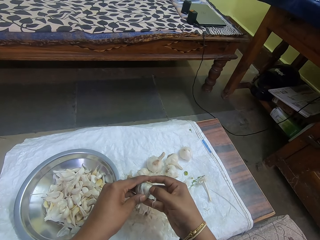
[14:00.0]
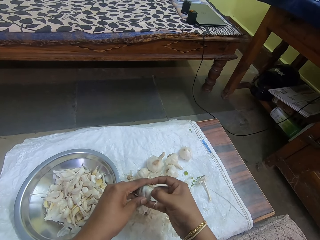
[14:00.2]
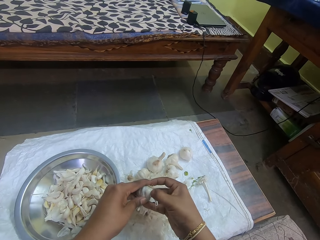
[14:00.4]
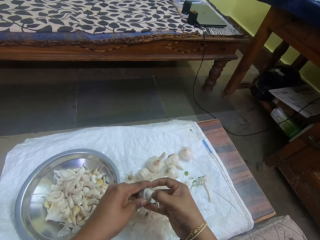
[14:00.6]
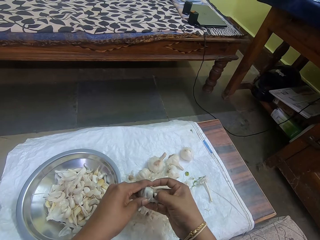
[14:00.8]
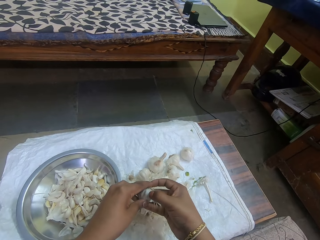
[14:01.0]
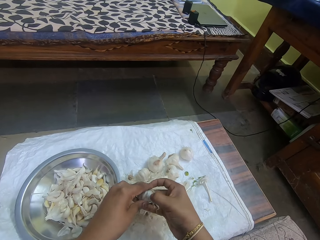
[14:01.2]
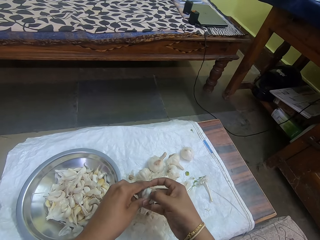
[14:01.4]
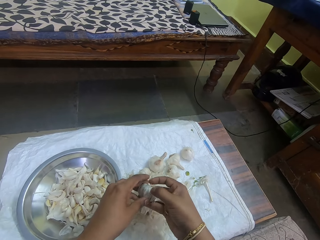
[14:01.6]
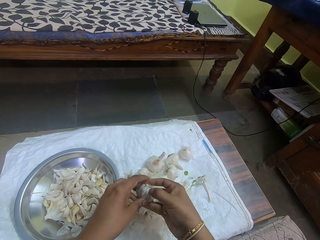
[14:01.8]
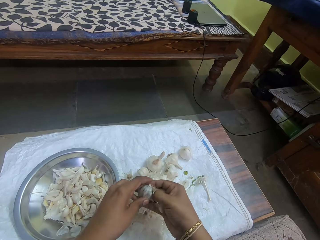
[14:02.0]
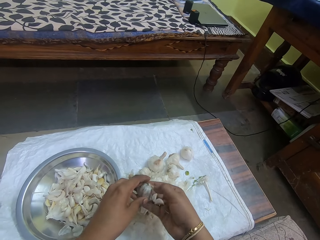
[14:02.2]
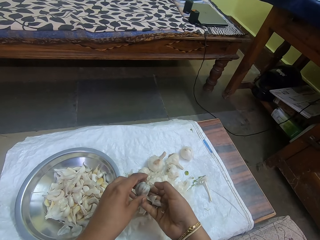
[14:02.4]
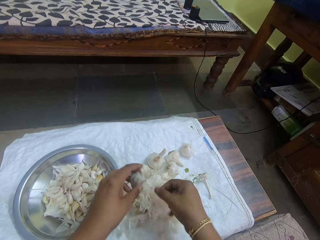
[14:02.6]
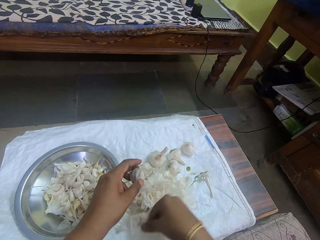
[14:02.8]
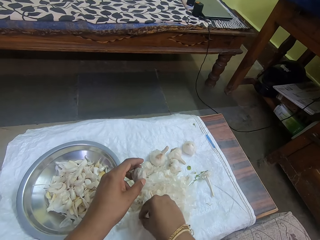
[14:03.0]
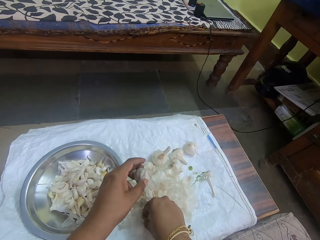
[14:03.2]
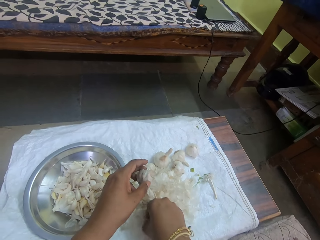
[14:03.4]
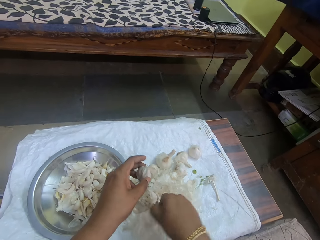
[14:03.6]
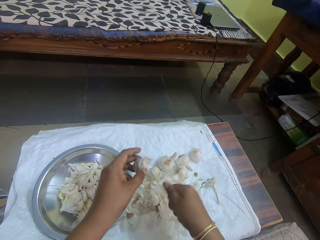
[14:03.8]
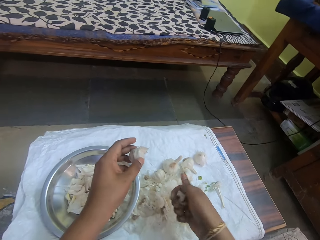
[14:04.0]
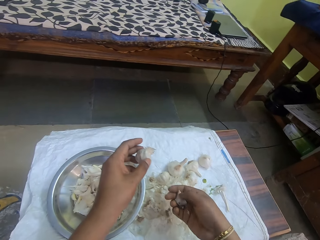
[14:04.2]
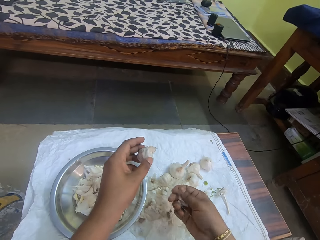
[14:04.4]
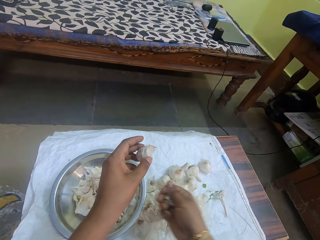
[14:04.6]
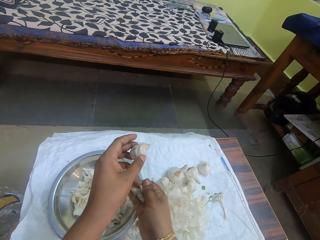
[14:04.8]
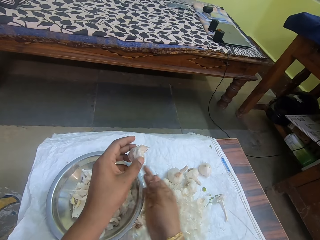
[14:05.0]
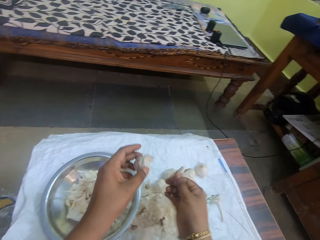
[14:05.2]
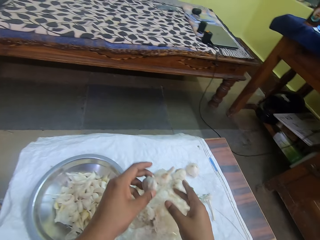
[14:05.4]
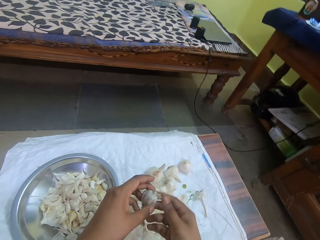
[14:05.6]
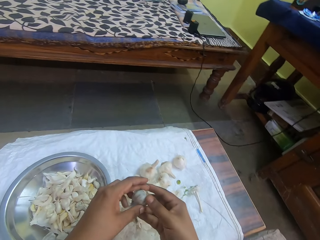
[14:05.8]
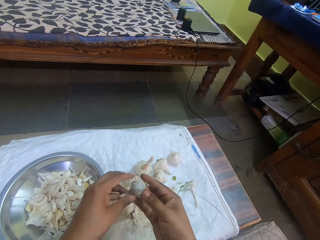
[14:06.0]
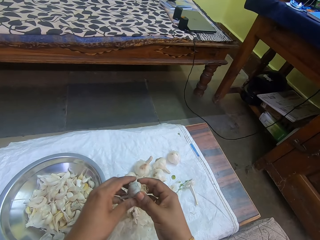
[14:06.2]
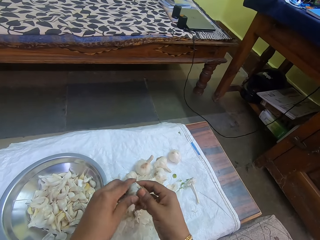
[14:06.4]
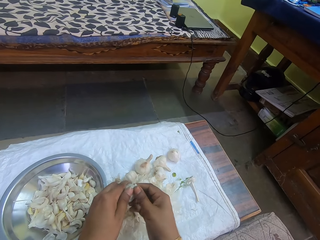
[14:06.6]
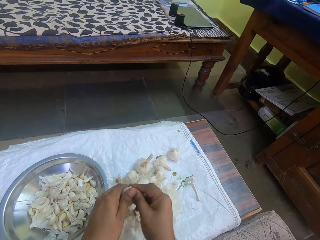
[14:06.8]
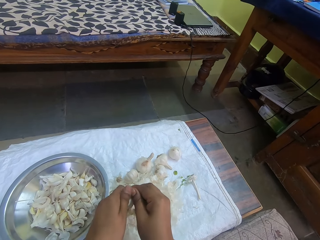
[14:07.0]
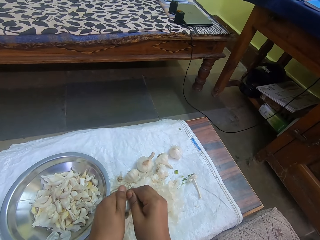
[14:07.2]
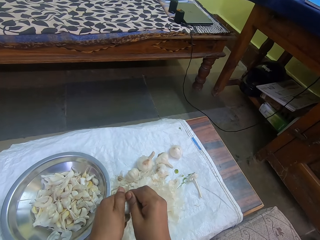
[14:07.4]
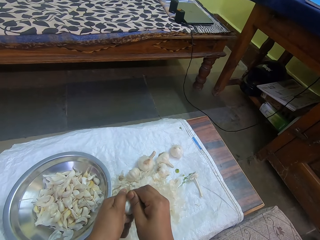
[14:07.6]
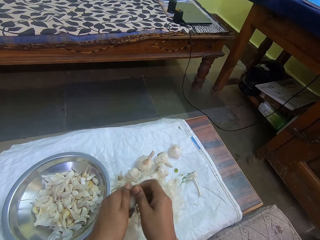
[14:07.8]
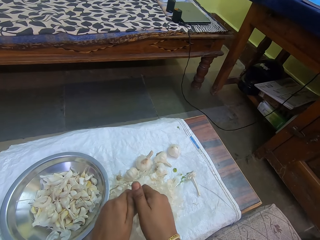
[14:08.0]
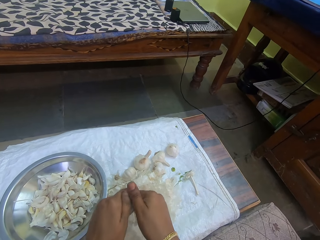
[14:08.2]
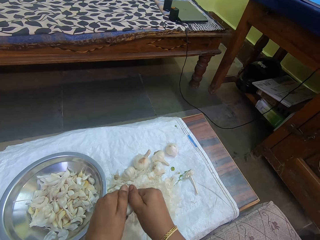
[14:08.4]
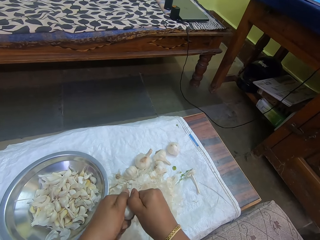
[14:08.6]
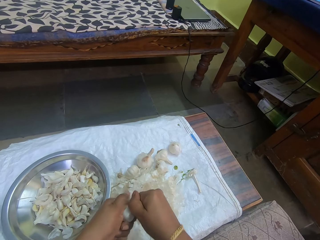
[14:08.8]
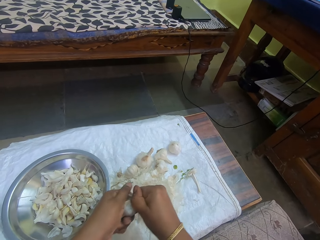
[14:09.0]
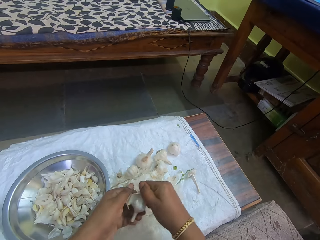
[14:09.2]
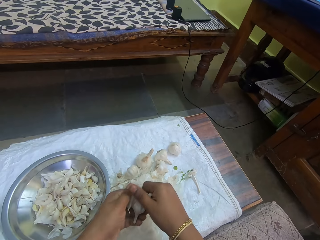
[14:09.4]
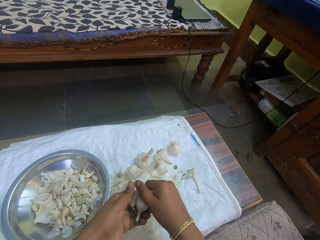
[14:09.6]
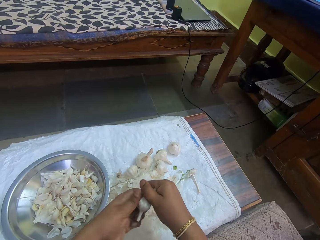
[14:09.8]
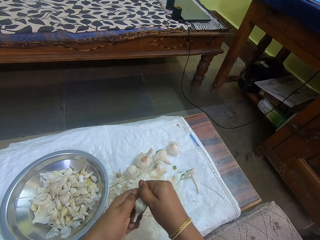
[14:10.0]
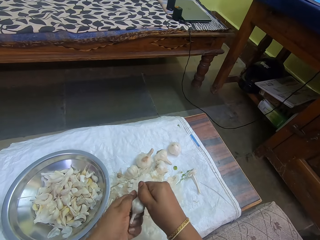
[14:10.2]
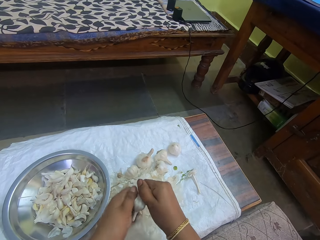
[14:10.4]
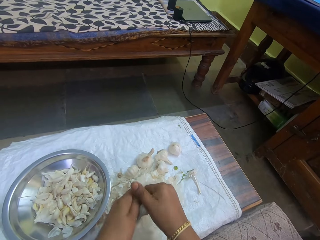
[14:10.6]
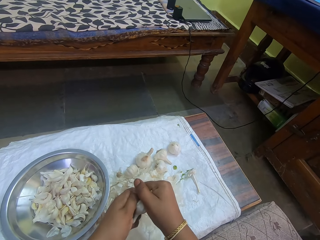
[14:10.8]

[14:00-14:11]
The camera wearer separates the onions in pieces with hands. They remove the cover. They pick an onion from a table. They put the onions in a bowl. They remove the cover. They remove the onion roots.

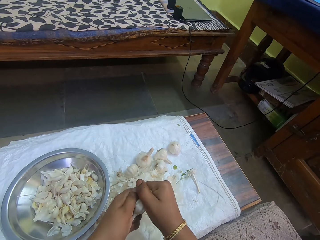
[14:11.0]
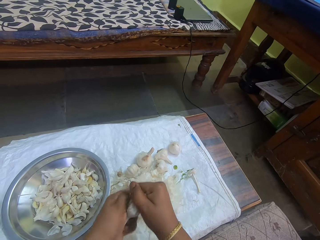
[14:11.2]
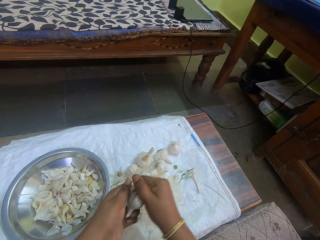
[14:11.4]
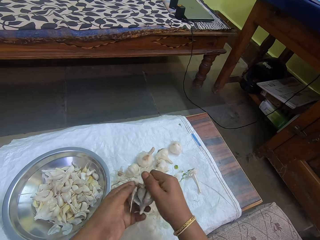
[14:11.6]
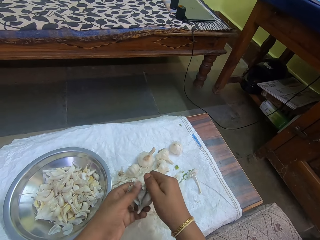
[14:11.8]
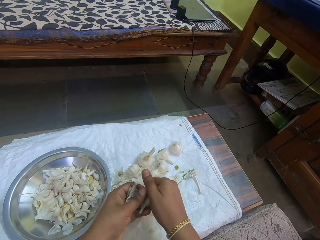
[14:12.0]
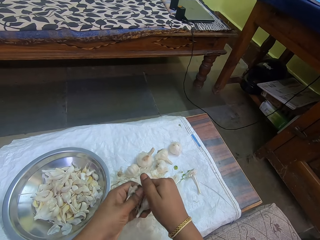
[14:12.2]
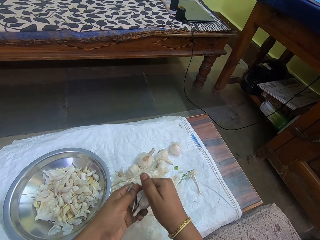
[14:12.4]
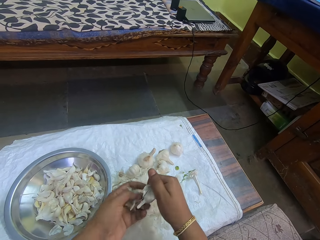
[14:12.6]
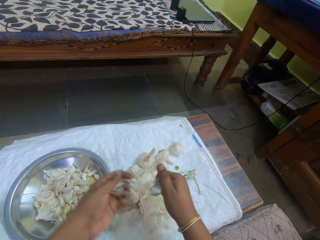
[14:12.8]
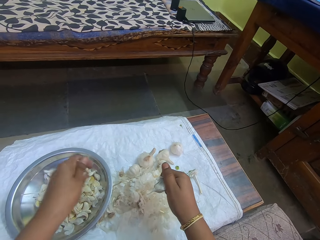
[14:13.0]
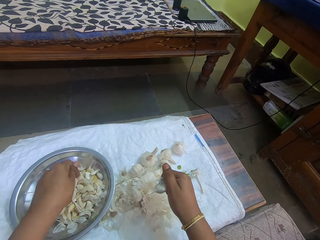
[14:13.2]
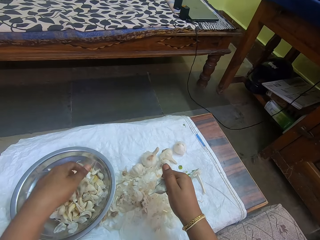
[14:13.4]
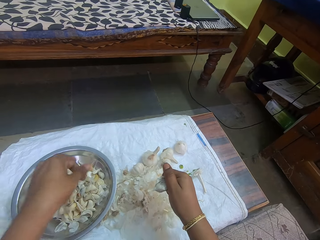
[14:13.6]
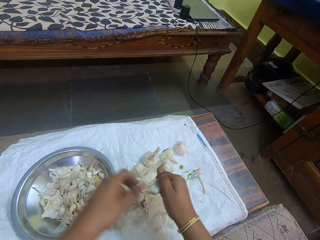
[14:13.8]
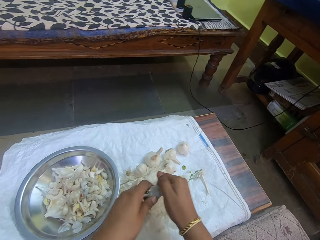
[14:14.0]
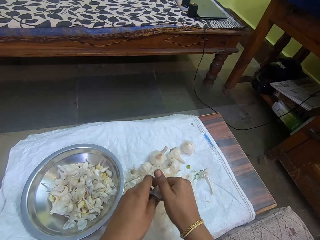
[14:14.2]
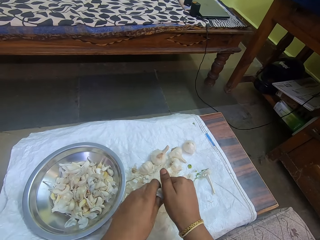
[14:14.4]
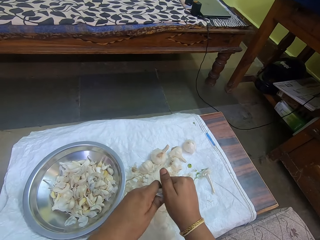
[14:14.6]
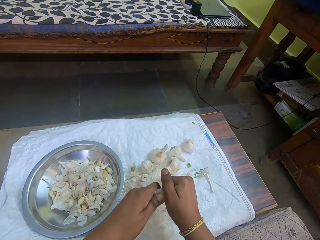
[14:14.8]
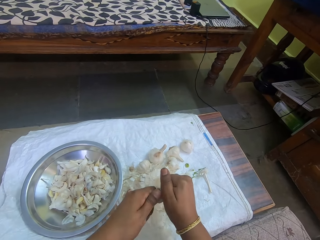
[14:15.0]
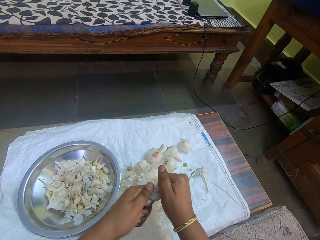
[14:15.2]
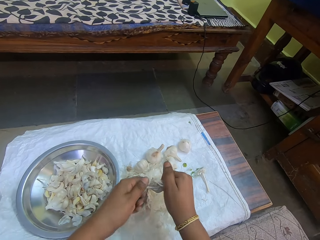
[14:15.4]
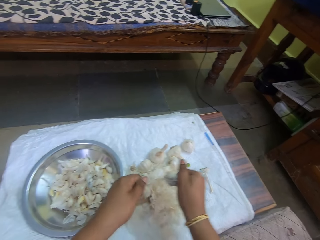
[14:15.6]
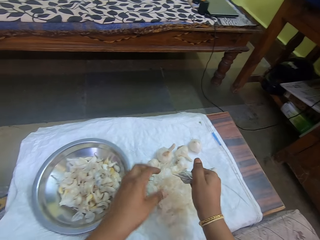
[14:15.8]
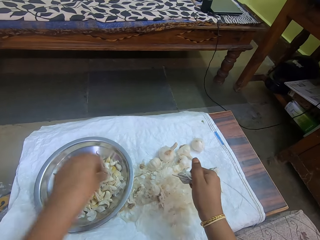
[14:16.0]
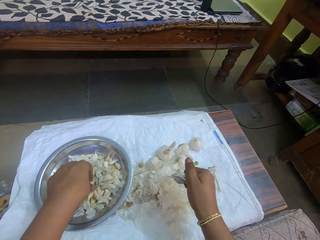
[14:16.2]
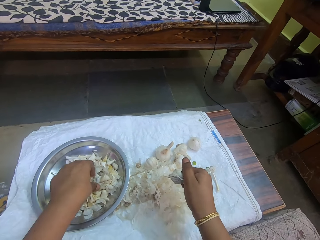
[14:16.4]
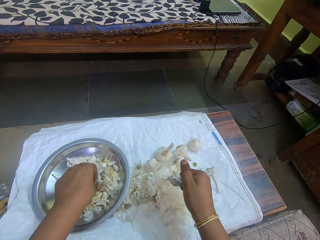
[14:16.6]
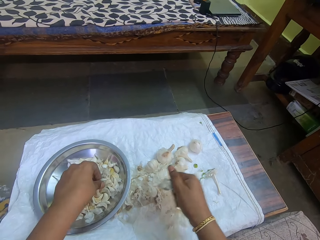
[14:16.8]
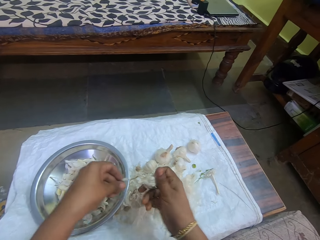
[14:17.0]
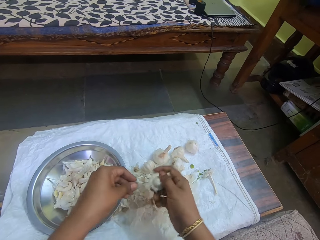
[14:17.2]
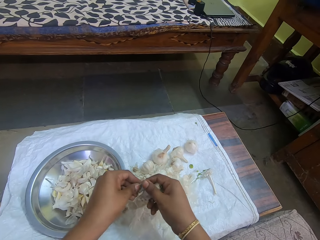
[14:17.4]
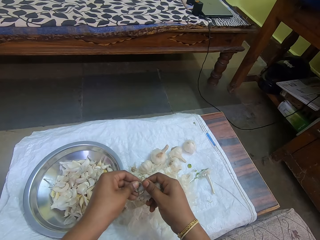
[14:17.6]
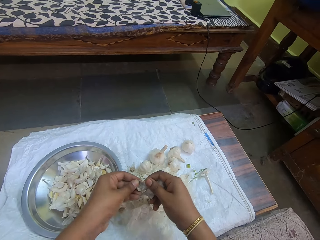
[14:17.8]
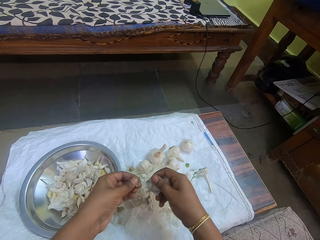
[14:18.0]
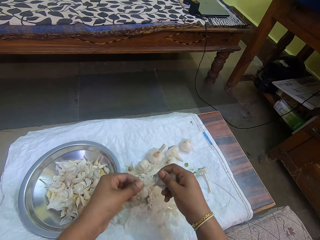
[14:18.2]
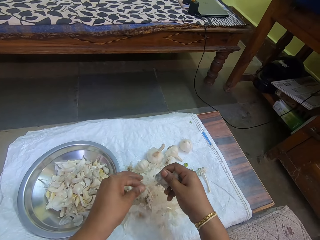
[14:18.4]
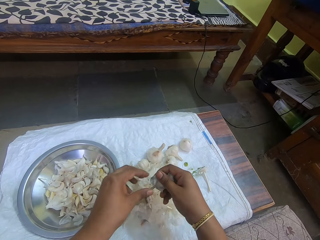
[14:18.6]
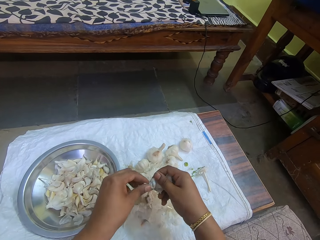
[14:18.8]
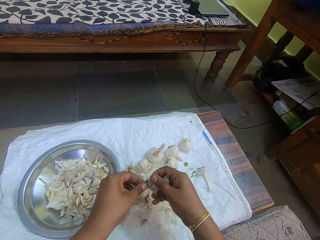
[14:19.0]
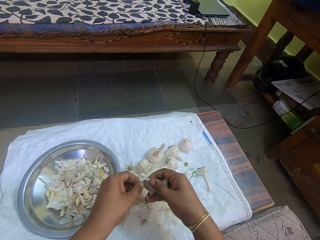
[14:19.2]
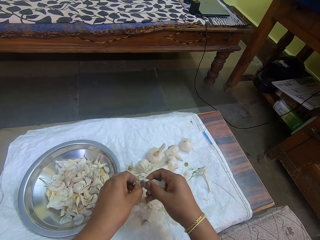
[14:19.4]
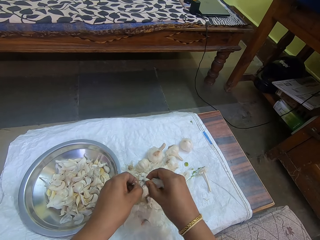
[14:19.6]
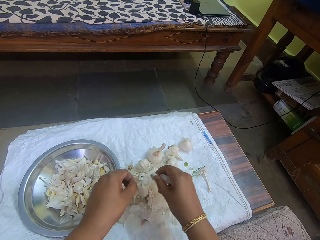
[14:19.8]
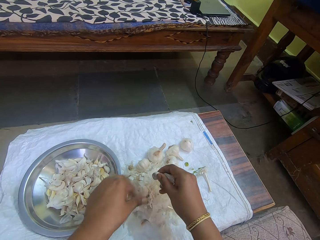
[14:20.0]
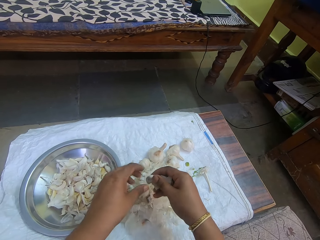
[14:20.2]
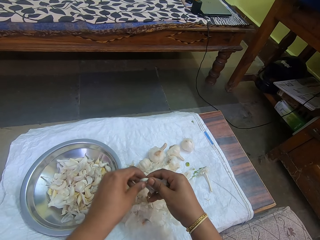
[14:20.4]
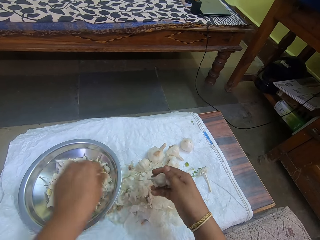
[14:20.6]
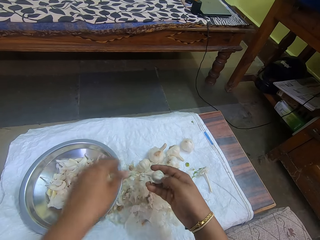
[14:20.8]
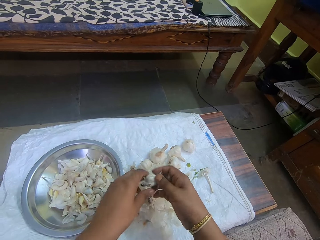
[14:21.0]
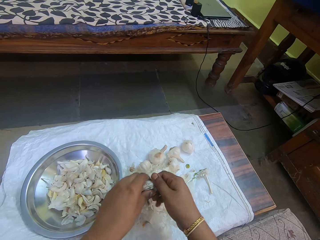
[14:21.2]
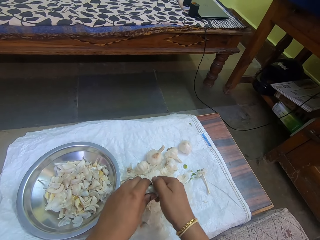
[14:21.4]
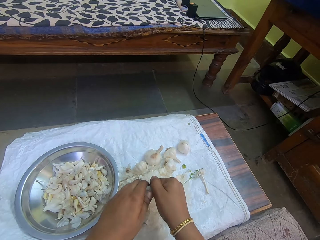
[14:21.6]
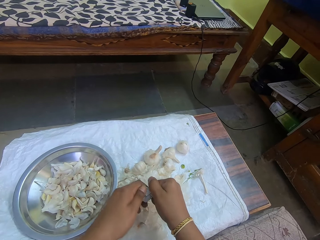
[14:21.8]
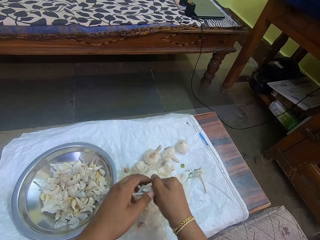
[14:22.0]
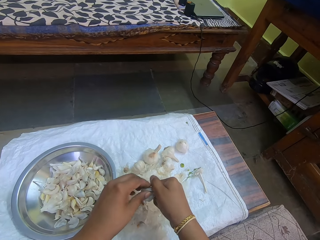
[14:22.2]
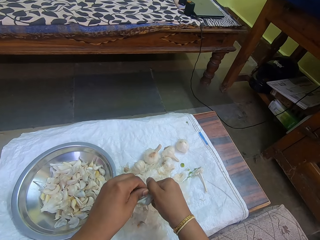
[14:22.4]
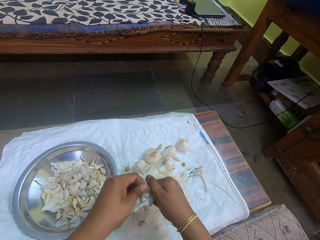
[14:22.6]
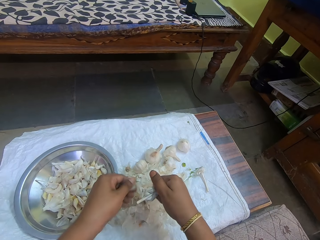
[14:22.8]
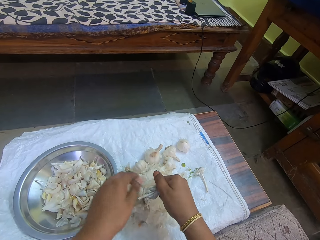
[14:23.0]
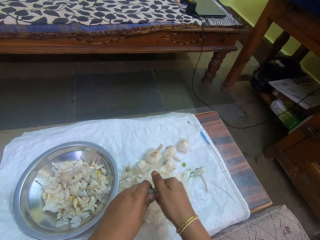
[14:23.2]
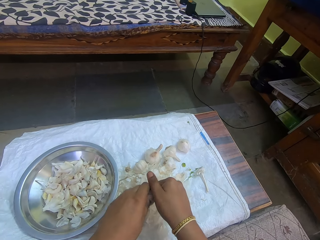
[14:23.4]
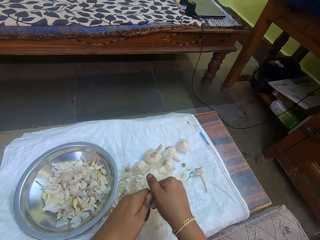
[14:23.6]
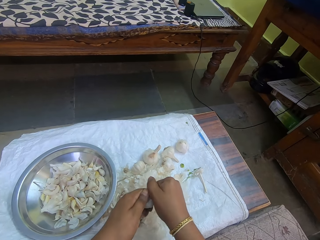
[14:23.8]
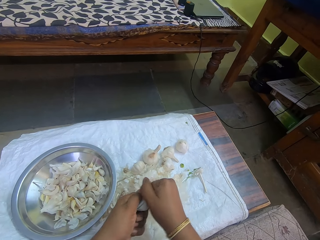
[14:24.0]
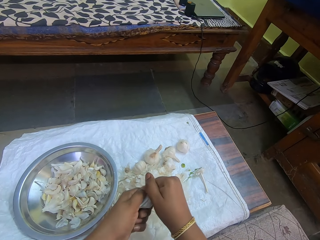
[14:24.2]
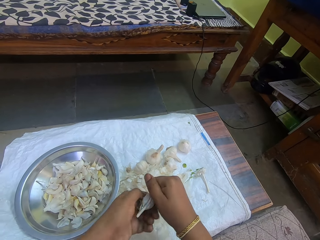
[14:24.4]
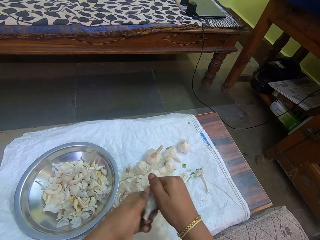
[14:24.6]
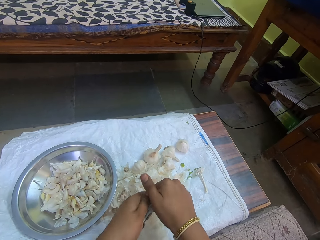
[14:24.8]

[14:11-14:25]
The camera wearer separates the onions in pieces with hands. They put the onions in a bowl. They separate the onions in pieces with hands. They remove the cover. They pick the onions from the bowl. They remove the cover. They peel the onions. They drop the garlic or onions in the bowl. They remove the cover. They drop the garlic in the bowl. They put the onions in the bowl. They remove the cover. They peel the onions. They drop the garlic in the bowl. They remove the cover.
